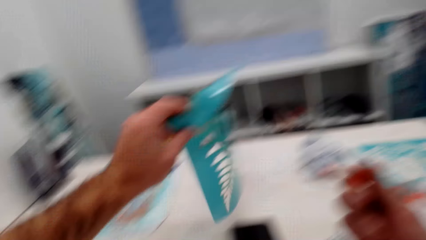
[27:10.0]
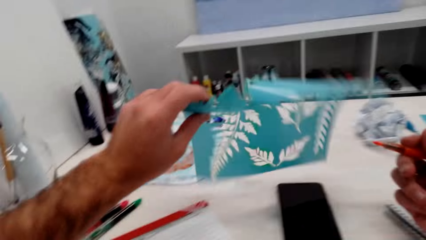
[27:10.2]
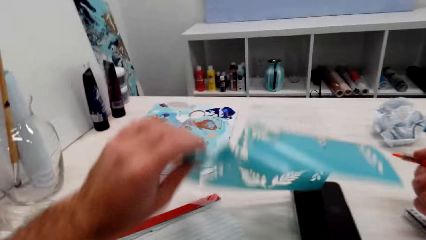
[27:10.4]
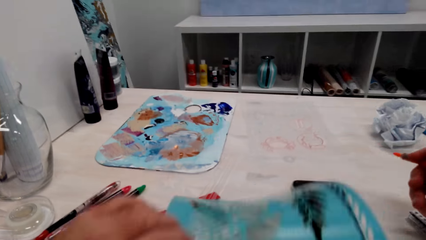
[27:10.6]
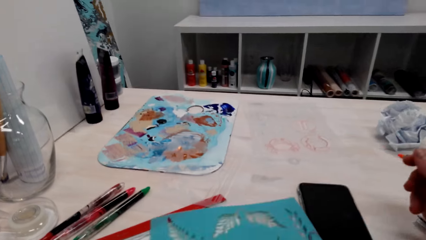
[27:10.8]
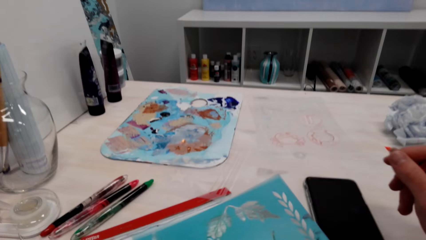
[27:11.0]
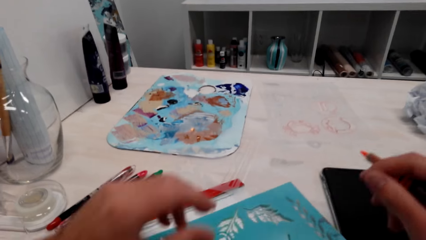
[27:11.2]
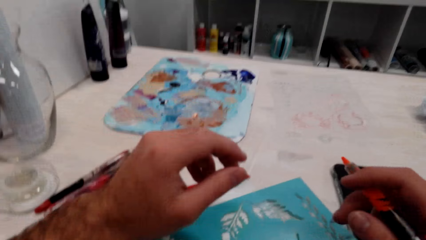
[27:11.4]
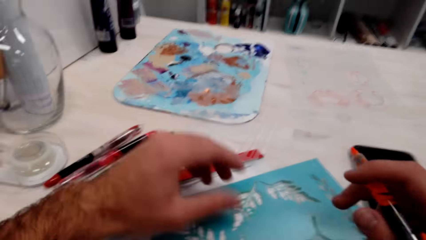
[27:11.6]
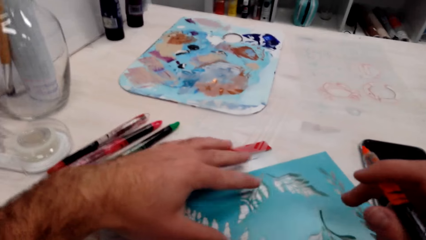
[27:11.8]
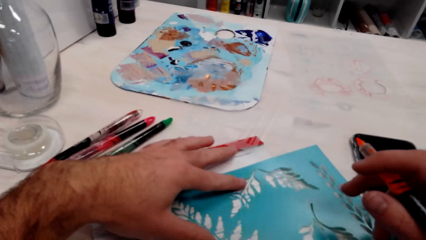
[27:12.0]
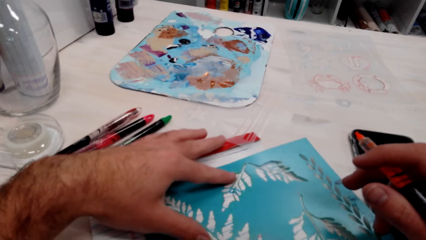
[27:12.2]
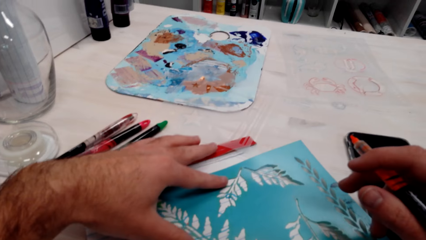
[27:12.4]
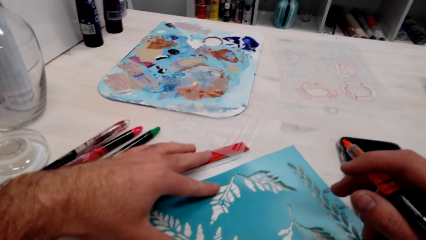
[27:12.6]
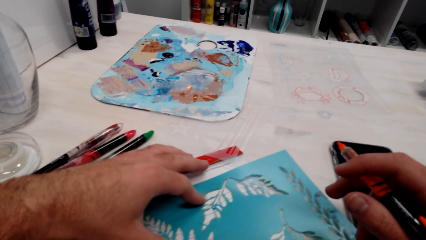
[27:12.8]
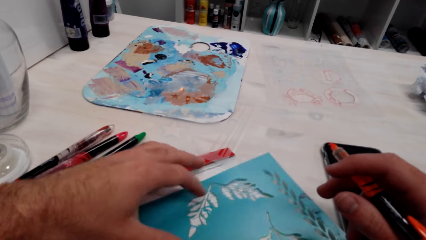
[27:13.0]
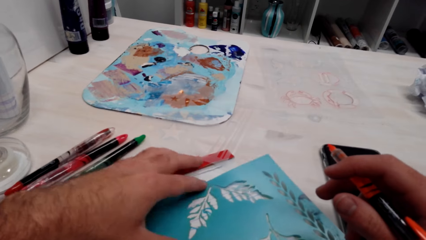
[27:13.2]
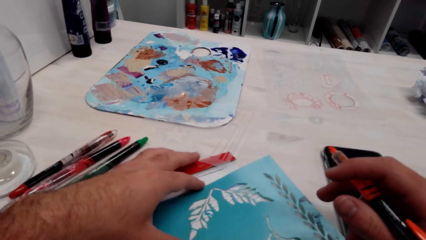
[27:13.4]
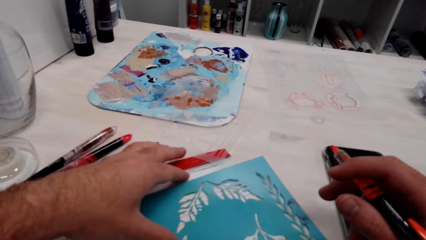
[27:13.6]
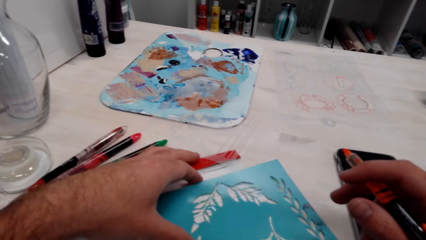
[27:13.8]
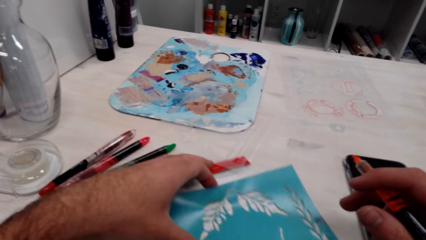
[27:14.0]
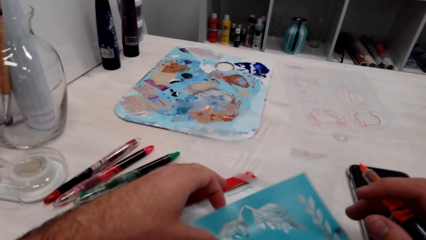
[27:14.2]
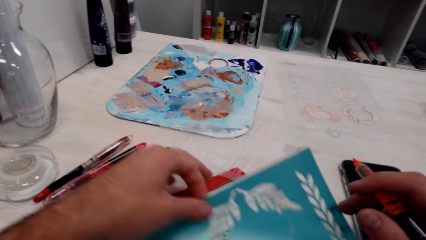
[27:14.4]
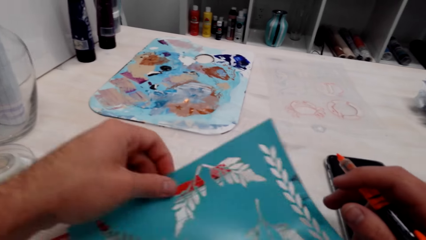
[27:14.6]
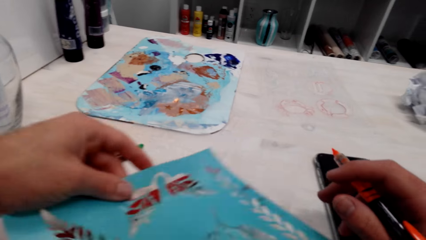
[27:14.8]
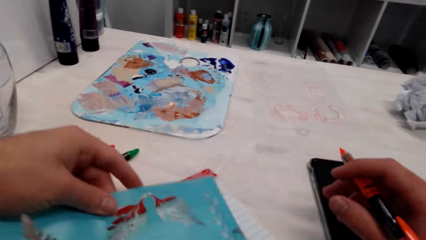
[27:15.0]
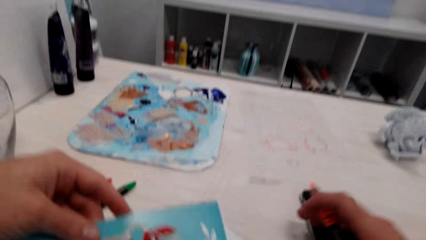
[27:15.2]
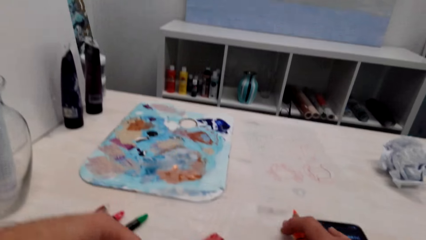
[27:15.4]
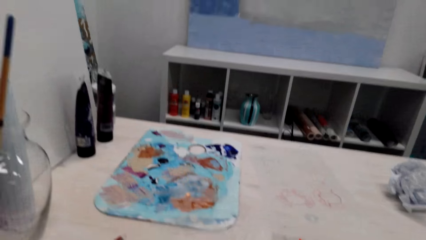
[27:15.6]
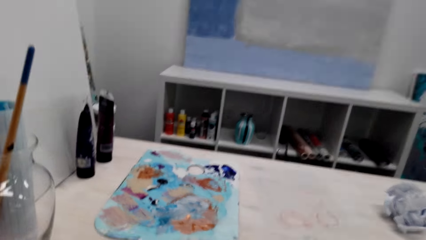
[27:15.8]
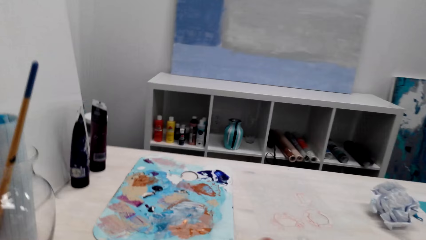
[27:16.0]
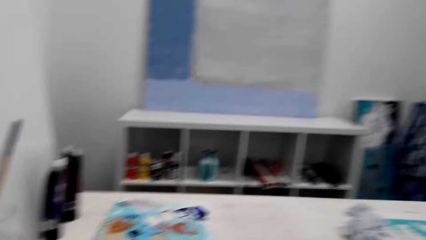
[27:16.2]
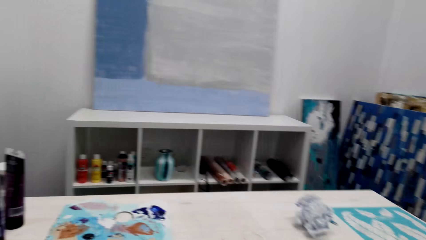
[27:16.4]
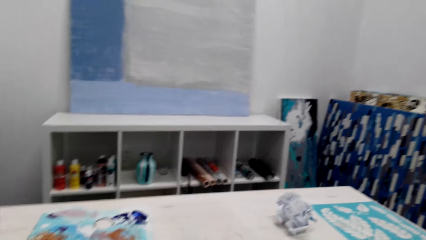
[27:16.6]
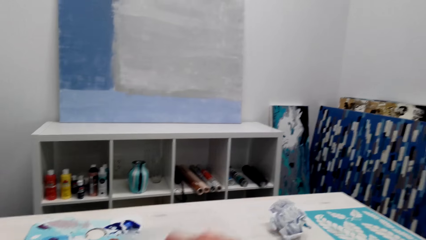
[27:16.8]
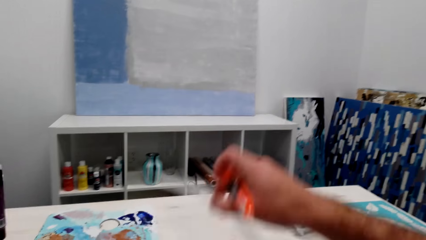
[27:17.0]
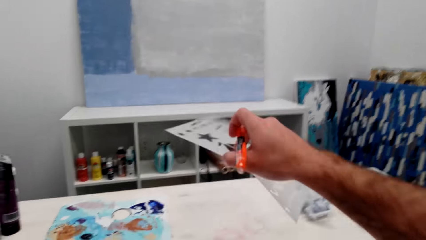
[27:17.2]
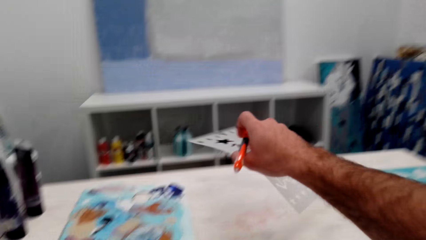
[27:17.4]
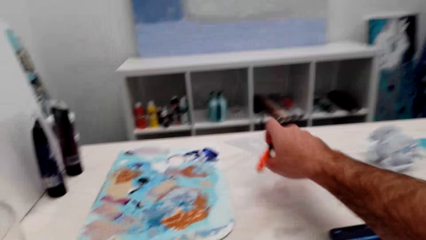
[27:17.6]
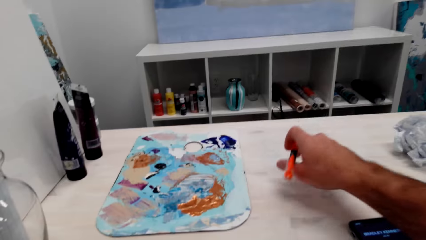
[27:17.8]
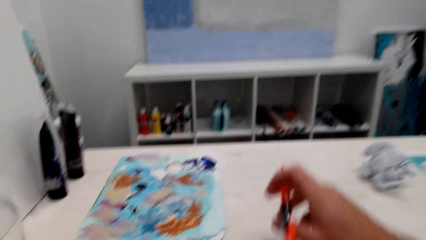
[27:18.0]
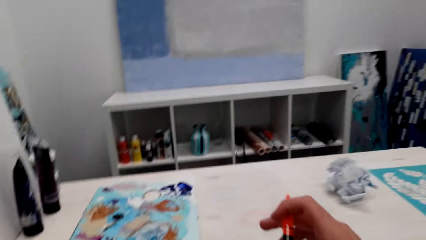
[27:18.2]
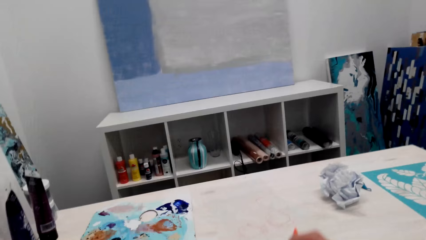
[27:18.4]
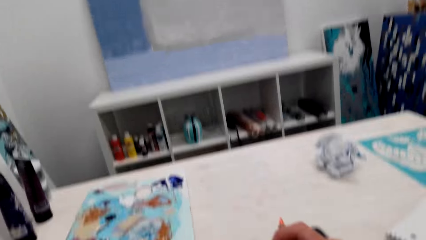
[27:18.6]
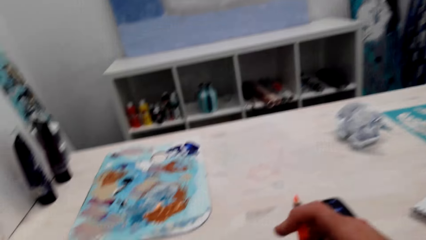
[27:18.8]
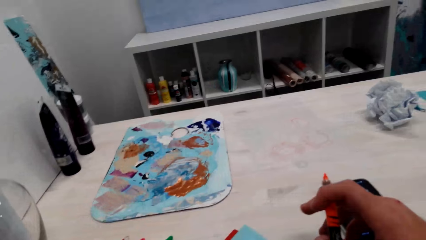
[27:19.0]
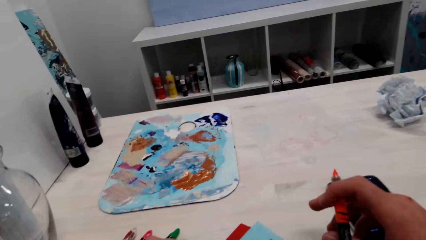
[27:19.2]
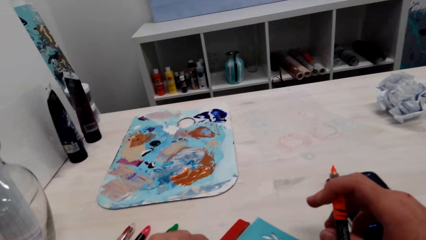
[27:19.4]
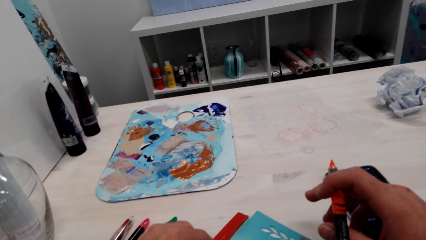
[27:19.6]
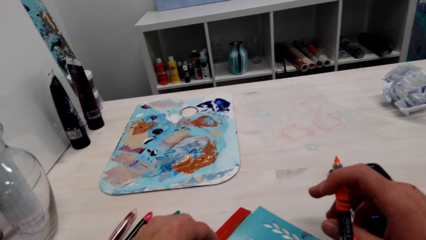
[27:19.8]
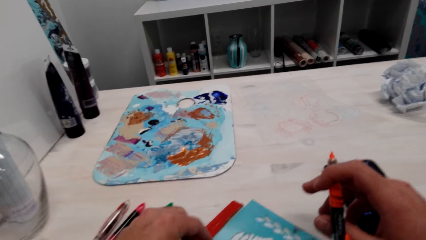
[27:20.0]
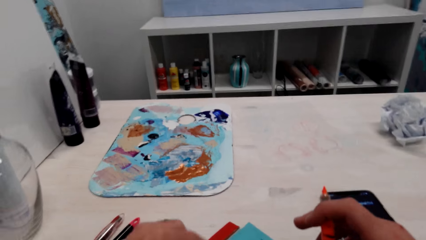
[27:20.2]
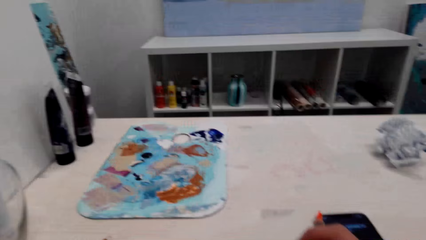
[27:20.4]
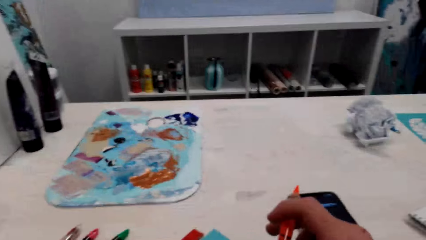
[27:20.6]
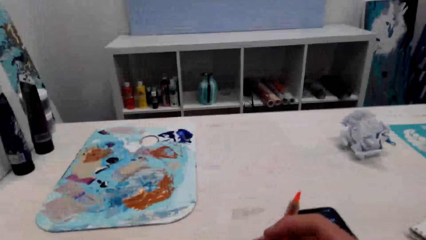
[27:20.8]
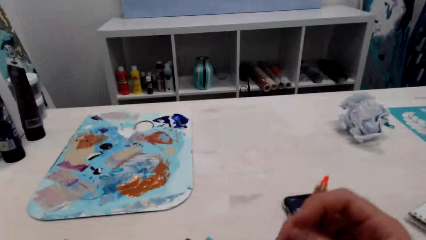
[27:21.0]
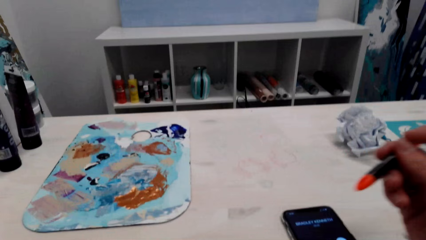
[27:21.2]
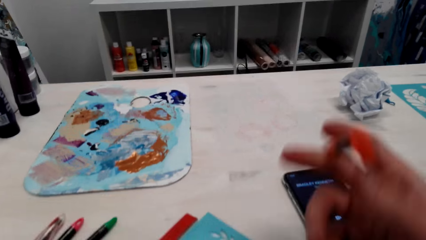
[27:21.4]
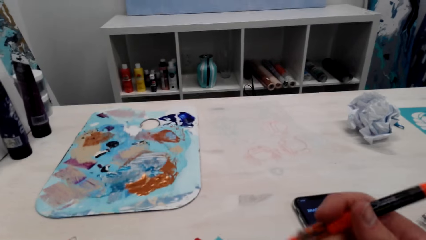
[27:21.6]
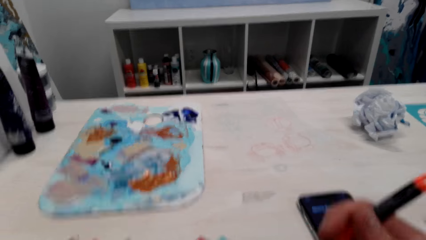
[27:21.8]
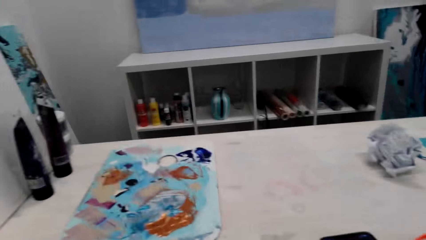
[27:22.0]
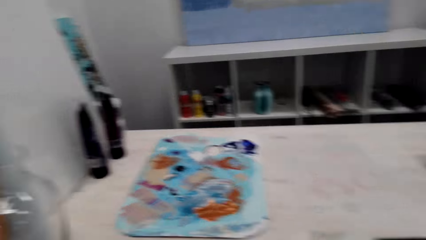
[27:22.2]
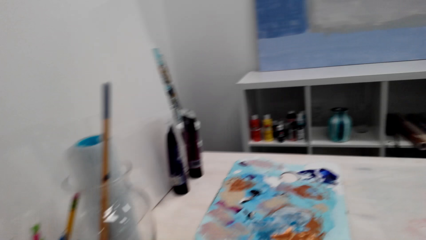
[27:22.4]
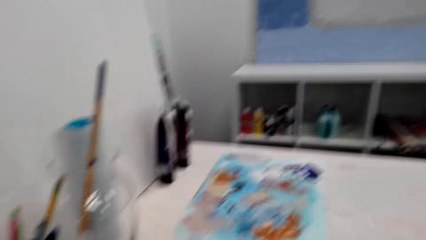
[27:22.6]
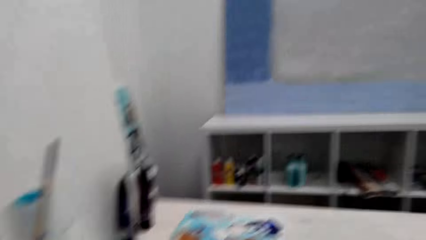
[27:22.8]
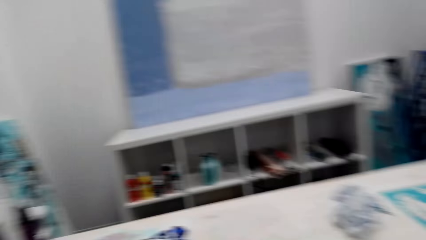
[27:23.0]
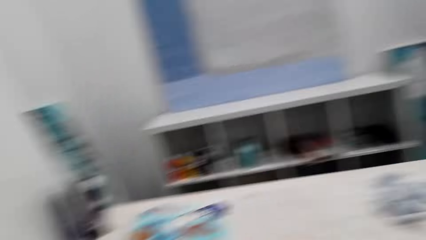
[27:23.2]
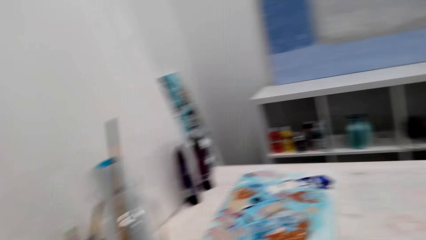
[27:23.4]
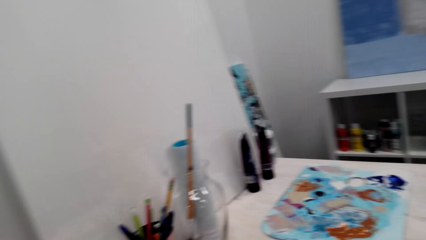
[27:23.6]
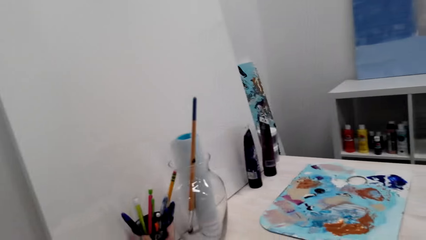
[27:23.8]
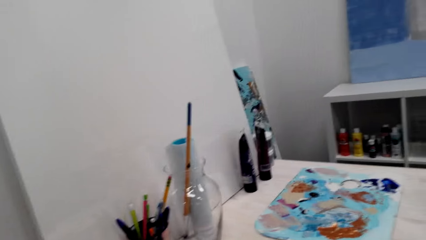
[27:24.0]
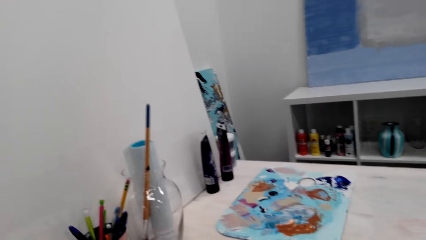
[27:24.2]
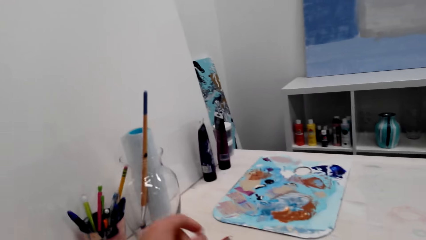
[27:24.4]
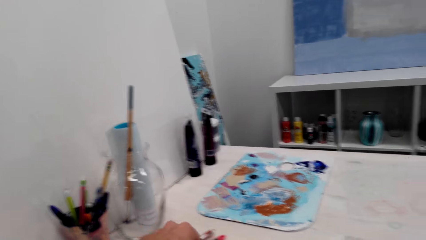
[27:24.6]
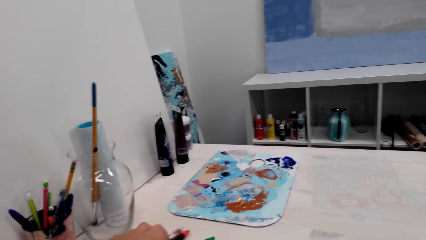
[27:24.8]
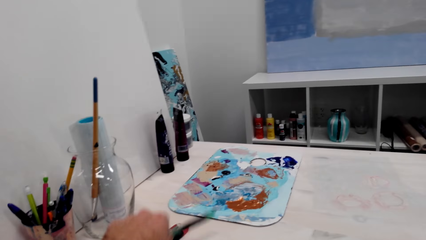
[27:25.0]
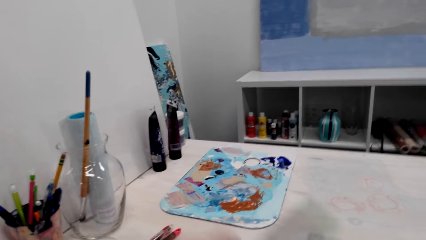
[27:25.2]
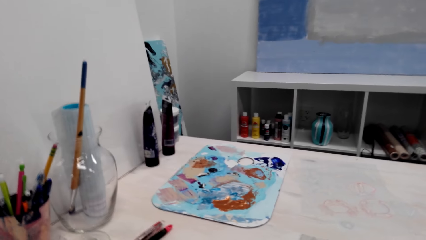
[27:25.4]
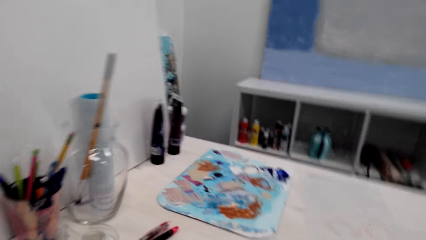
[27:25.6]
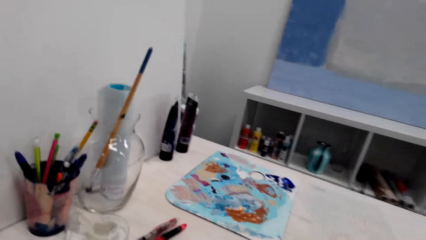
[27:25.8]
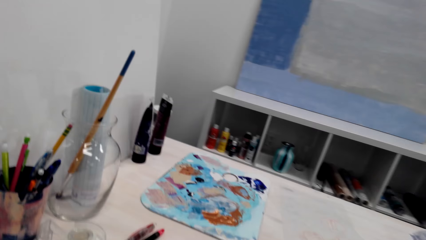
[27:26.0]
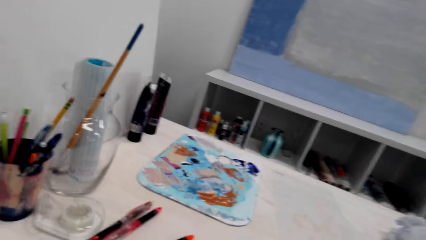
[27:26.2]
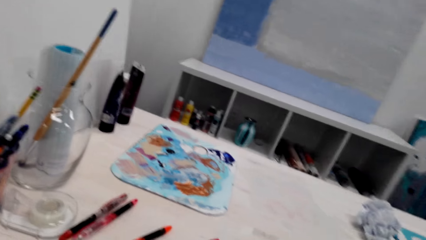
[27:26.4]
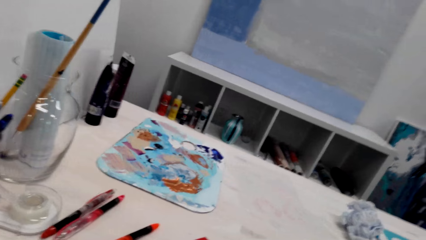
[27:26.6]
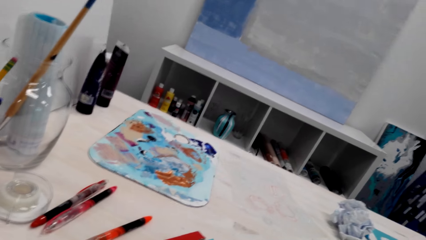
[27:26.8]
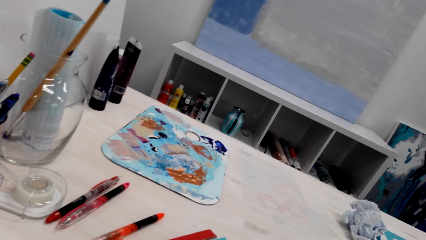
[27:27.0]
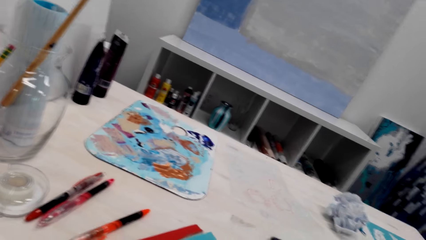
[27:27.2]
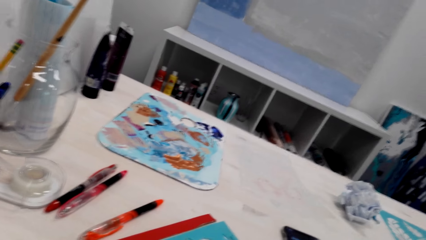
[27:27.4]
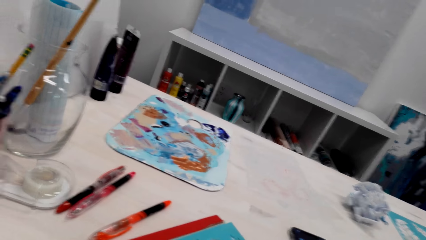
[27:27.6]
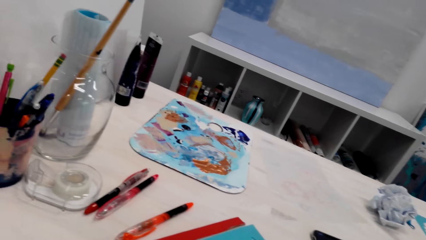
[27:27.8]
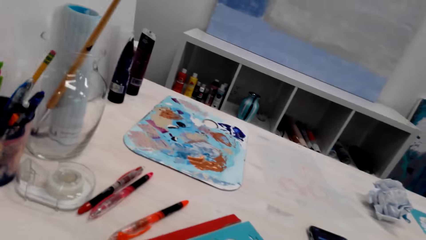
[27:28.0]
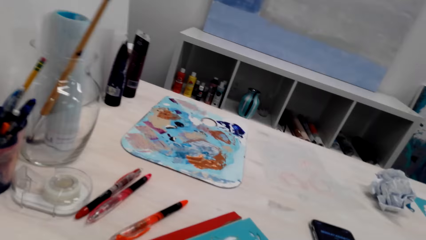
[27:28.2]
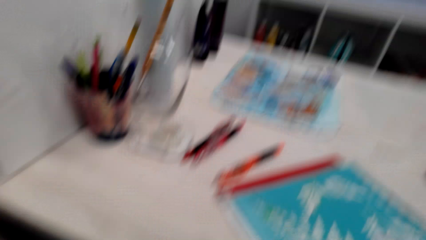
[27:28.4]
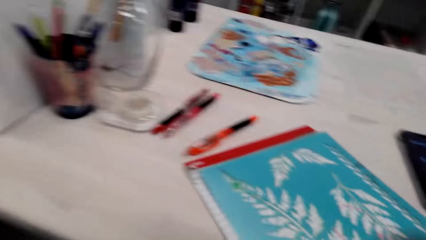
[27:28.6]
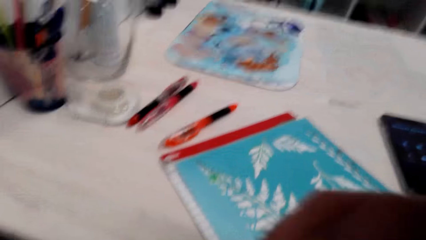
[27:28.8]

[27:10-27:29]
The camera wearer puts the tracing paper down. They put the tracing paper down again. They pick up a pen from the table.
